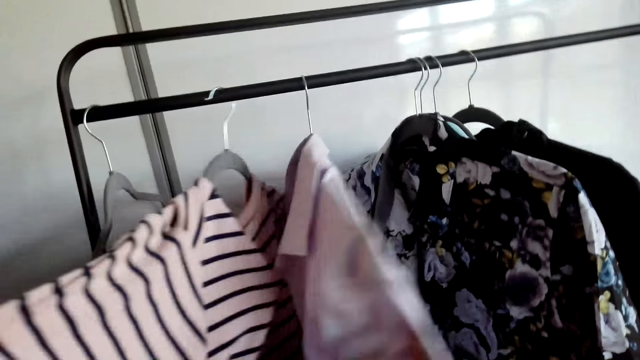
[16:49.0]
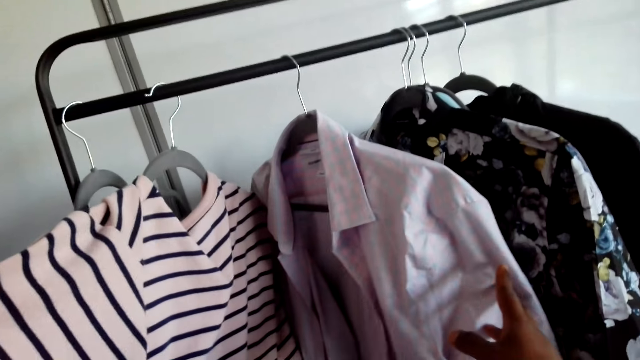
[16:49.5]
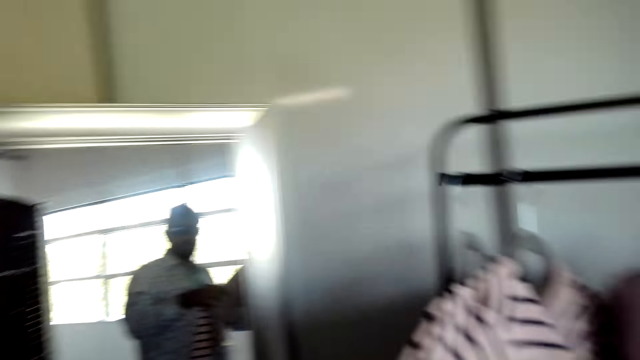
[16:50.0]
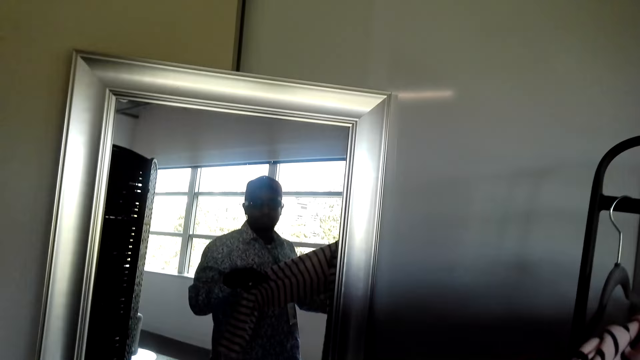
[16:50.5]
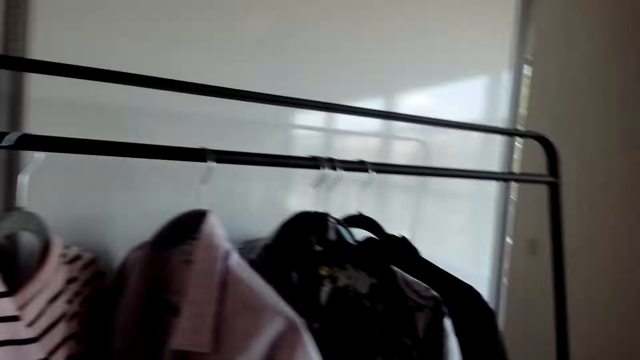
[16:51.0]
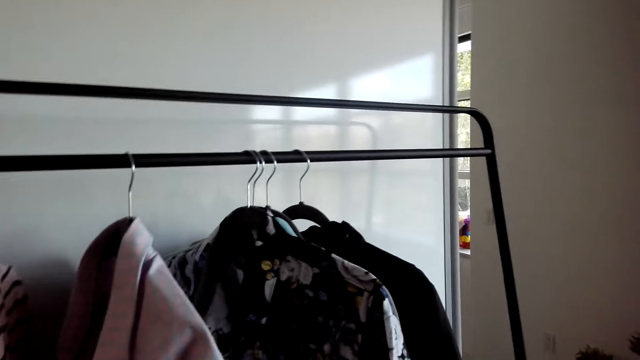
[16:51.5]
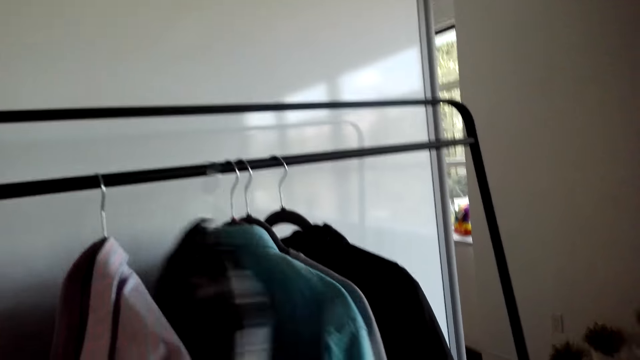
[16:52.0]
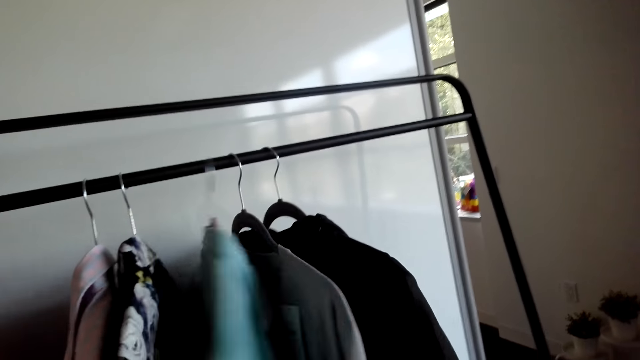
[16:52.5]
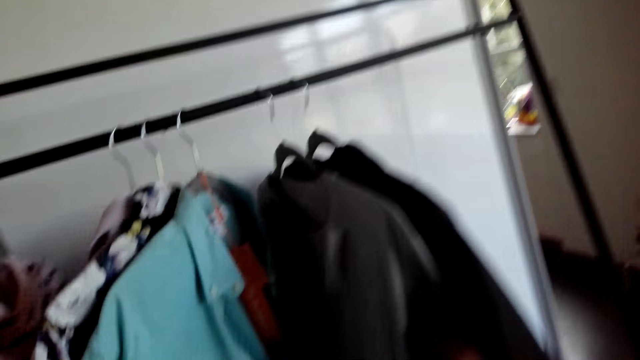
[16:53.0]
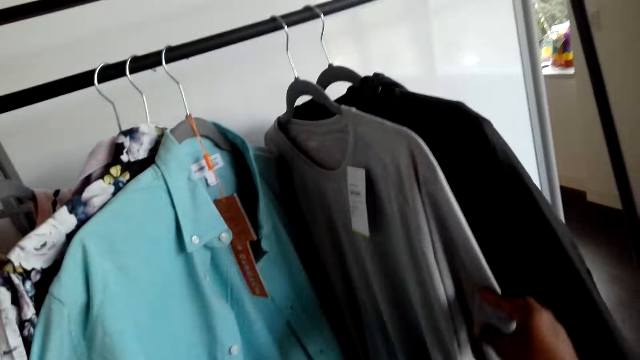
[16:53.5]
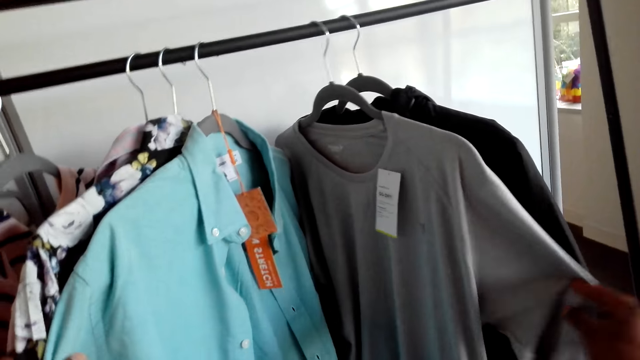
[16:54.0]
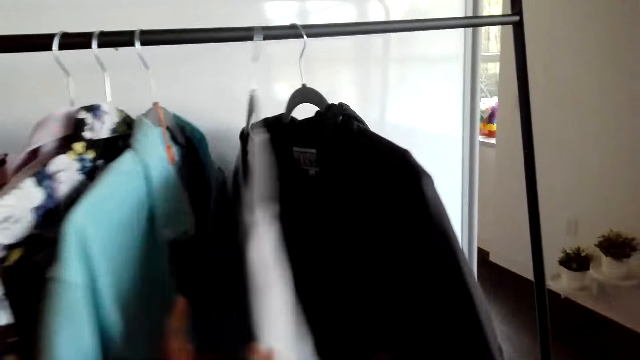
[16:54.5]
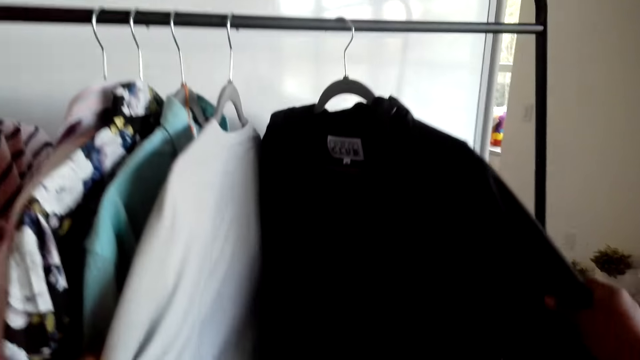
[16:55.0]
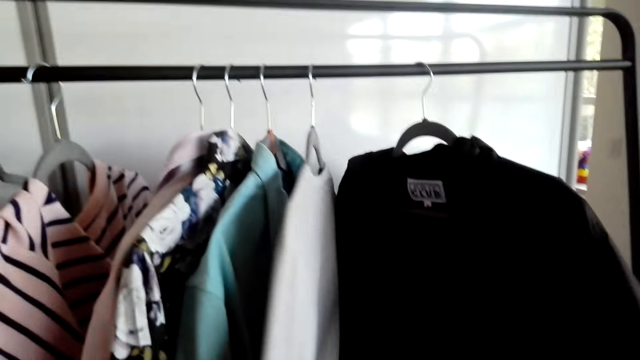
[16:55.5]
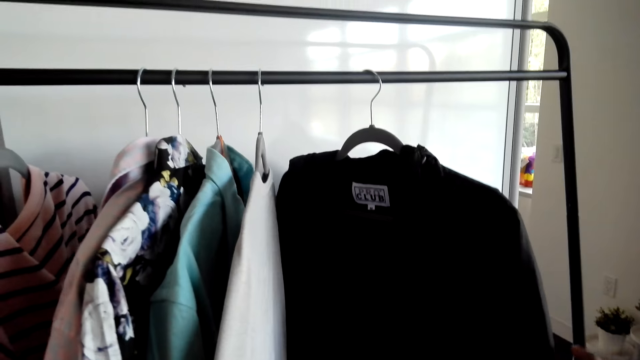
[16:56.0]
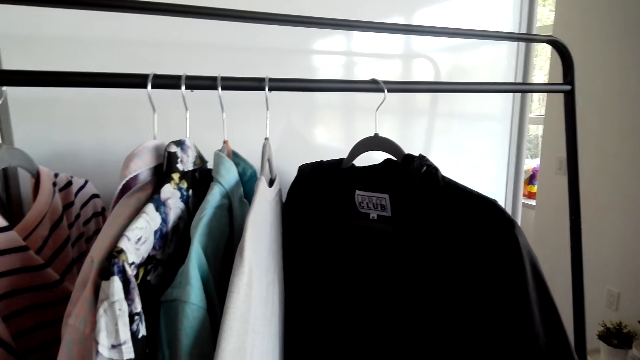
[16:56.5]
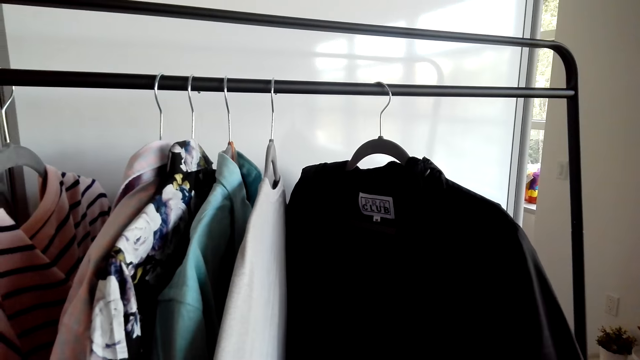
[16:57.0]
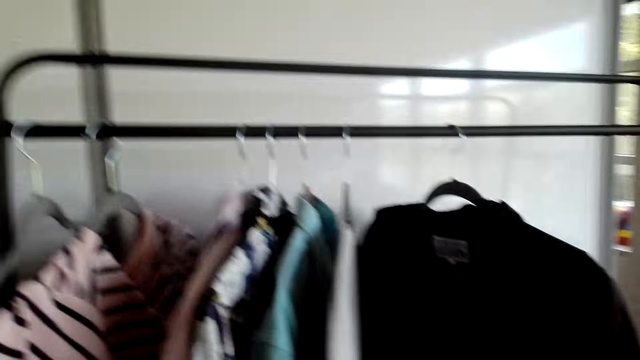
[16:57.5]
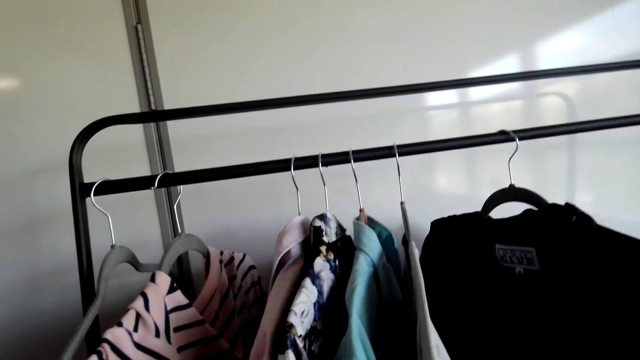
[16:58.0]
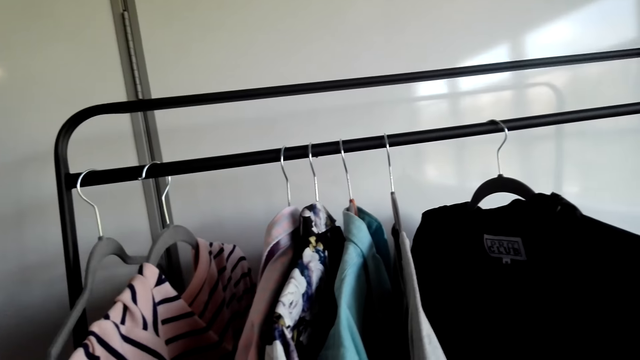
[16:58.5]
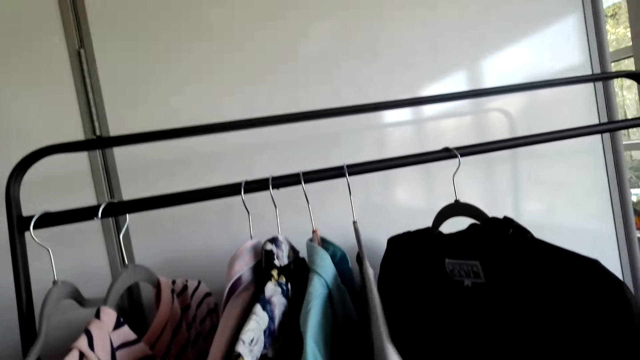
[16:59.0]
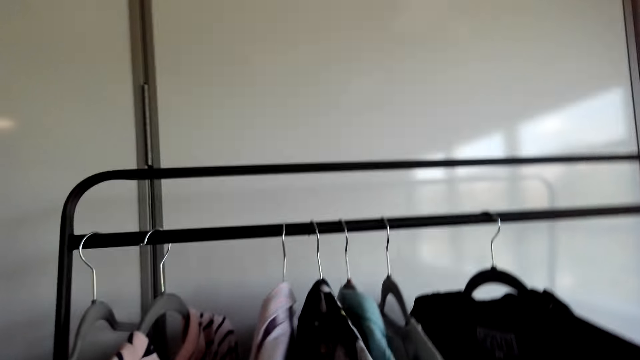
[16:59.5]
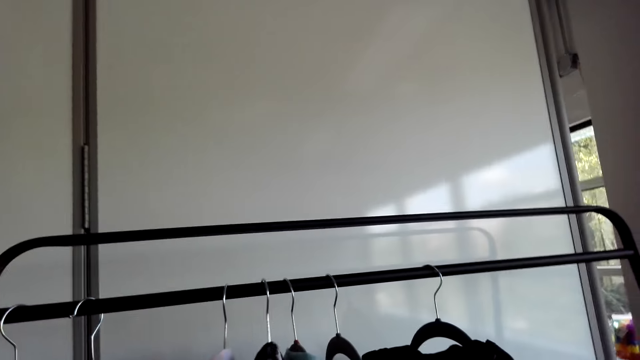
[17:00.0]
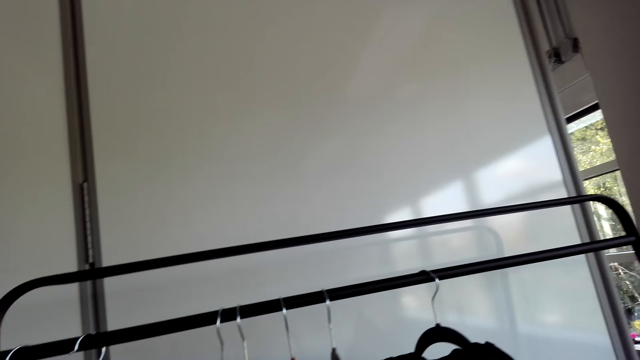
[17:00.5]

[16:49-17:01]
The camera wearer sorts the shirts. They sort the shirts again.

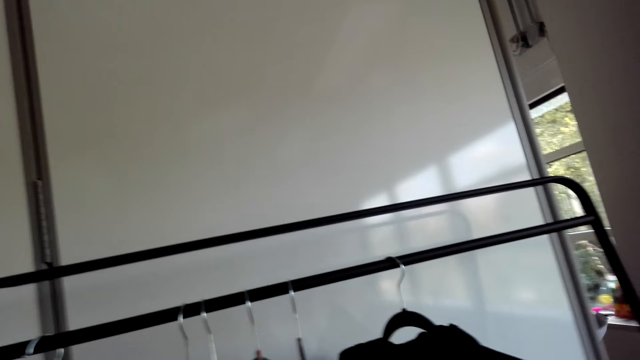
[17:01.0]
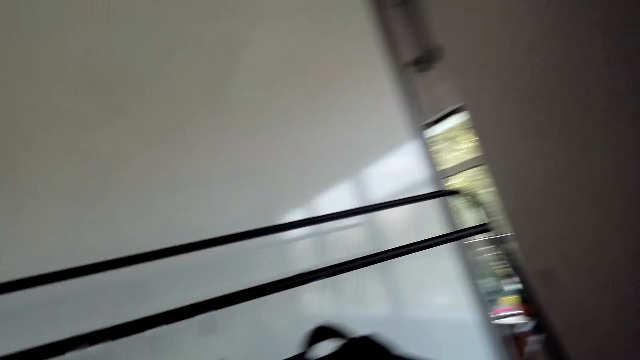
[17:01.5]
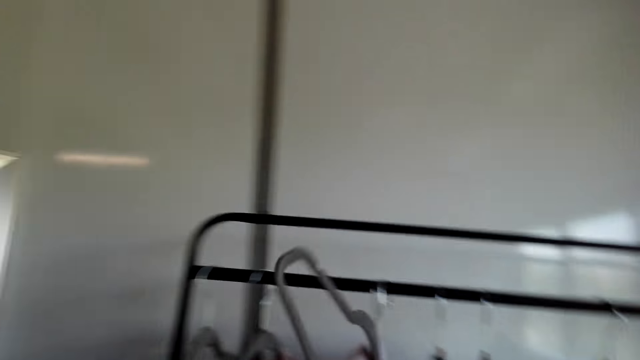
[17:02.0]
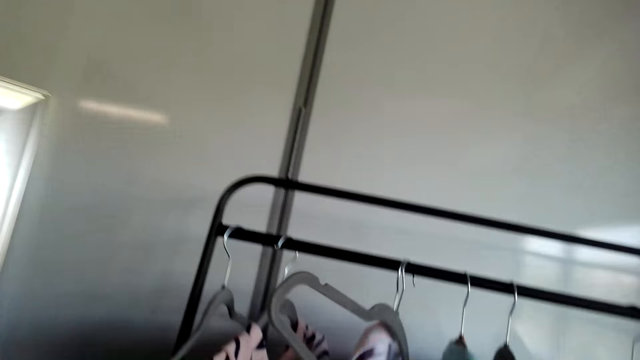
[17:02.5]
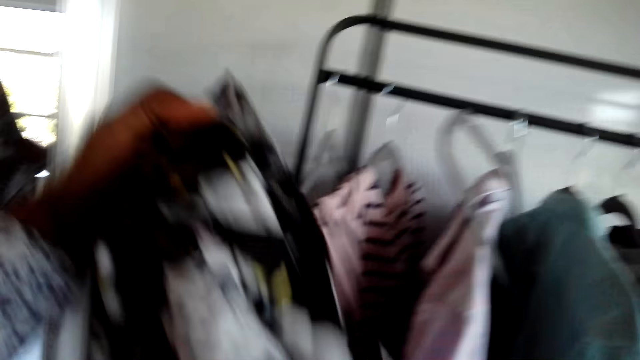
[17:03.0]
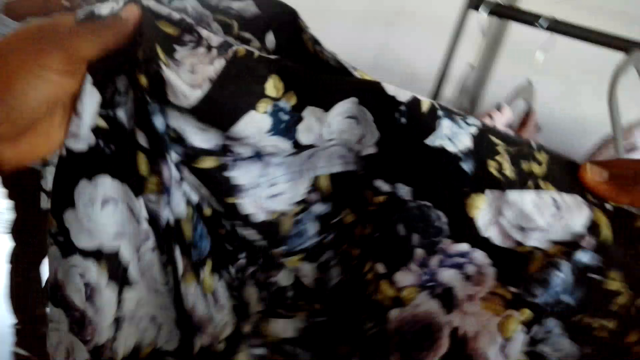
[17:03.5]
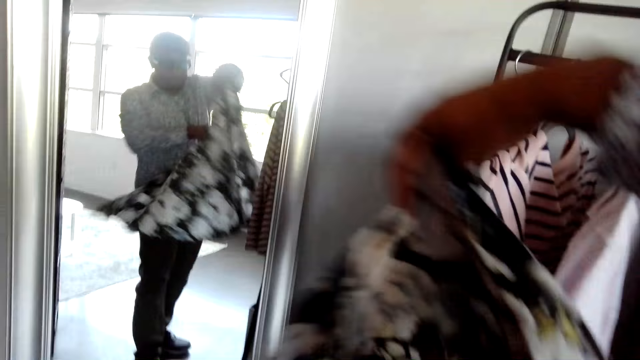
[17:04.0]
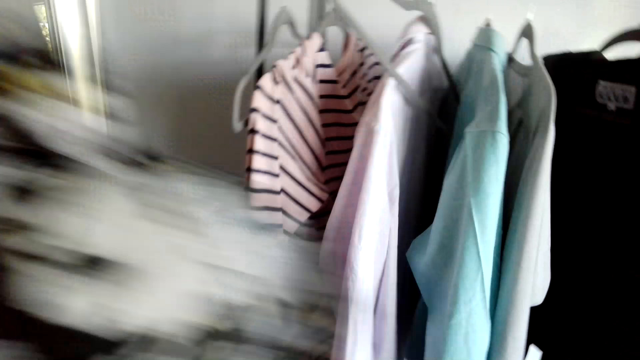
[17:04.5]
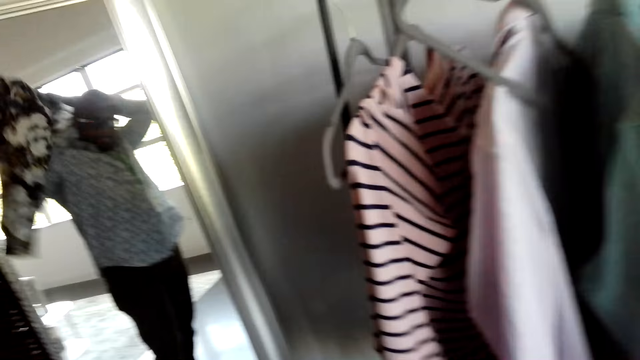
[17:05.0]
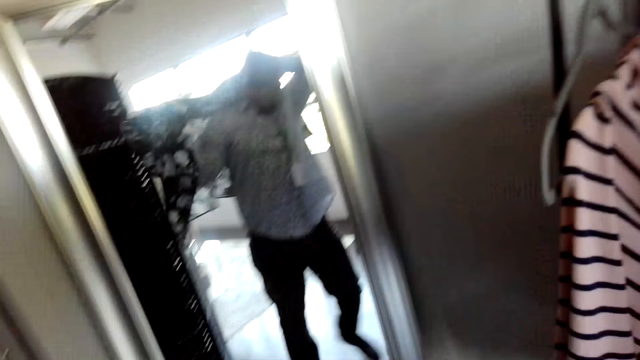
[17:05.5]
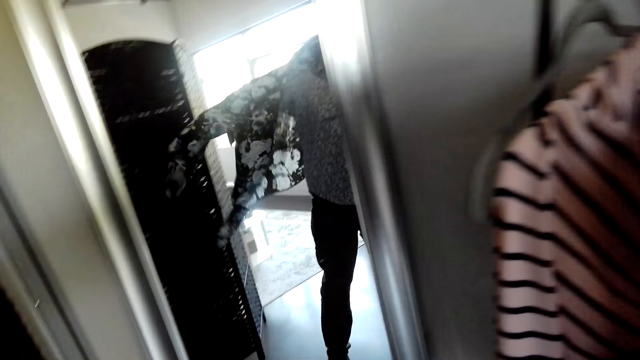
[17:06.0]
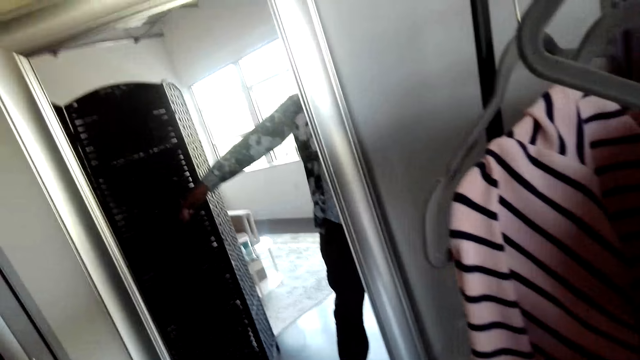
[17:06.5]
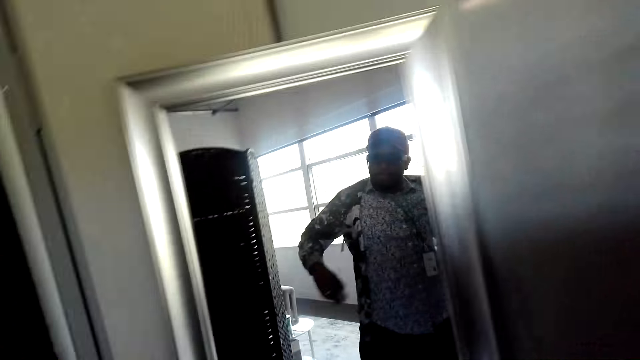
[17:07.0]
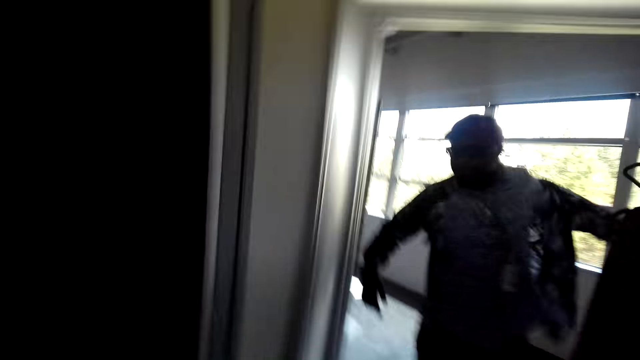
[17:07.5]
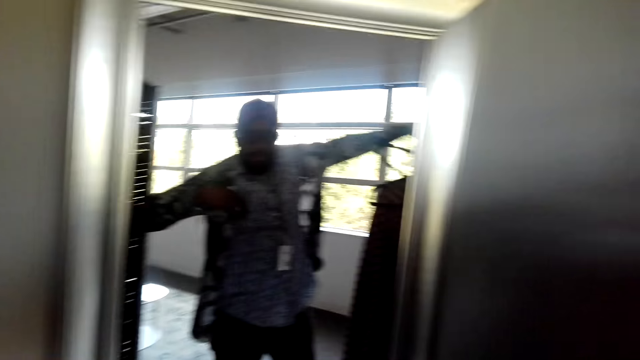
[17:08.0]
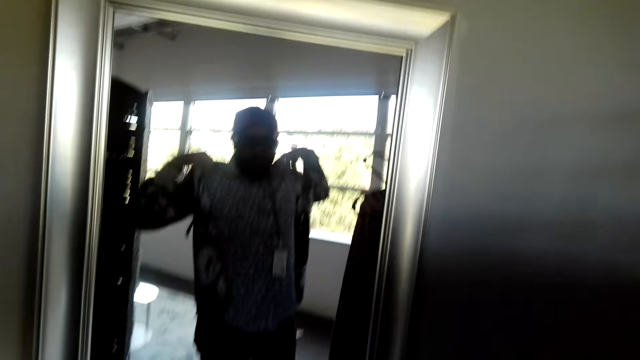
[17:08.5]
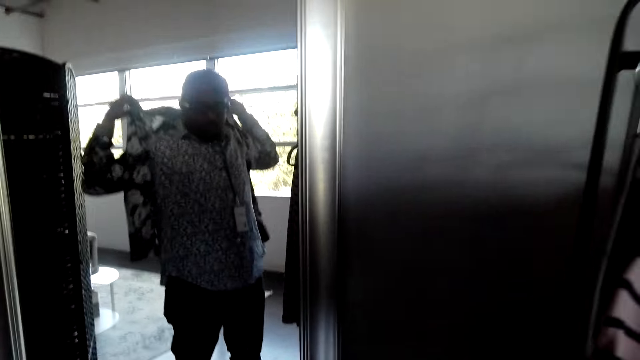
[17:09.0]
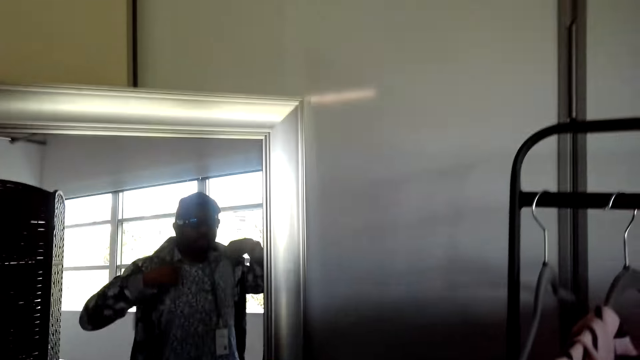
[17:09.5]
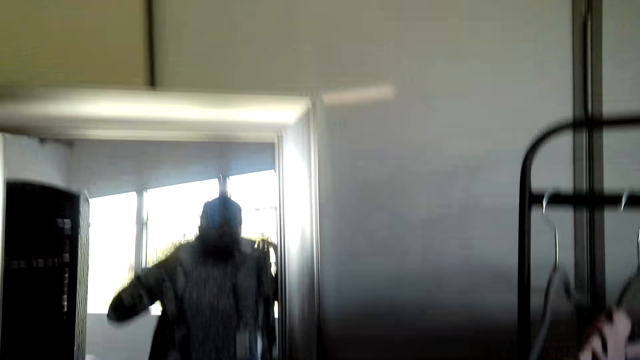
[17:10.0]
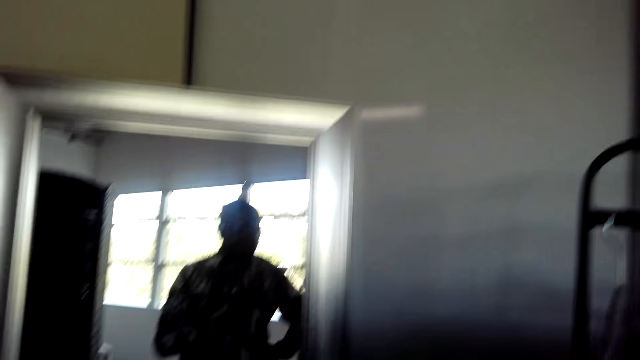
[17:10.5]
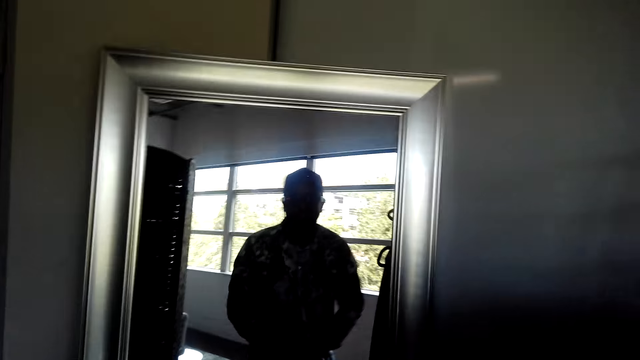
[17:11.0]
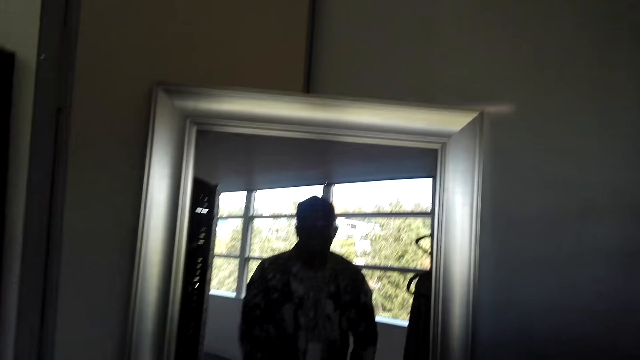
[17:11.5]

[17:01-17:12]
The camera wearer picks a shirt from the rack. They wear the shirt.
